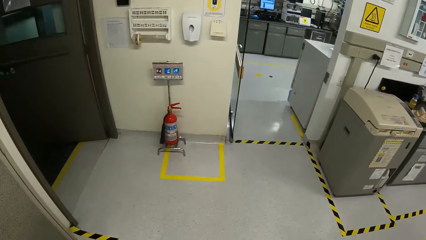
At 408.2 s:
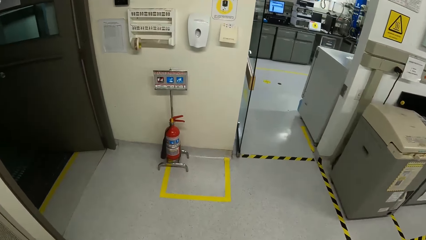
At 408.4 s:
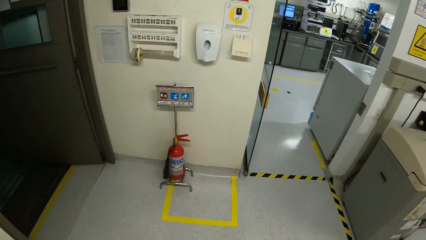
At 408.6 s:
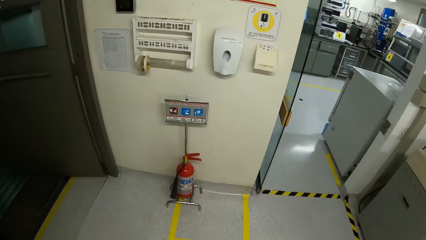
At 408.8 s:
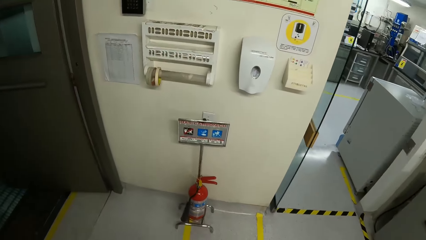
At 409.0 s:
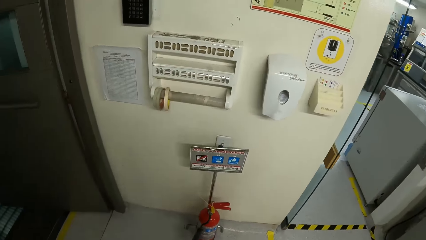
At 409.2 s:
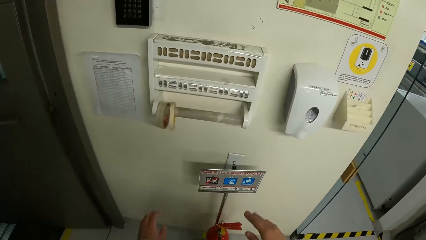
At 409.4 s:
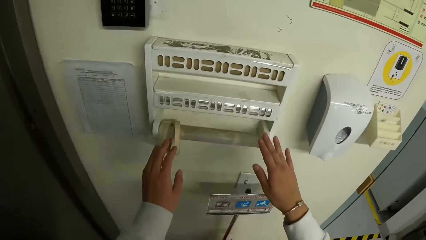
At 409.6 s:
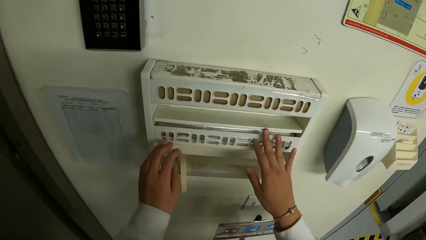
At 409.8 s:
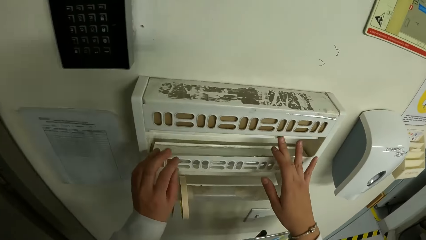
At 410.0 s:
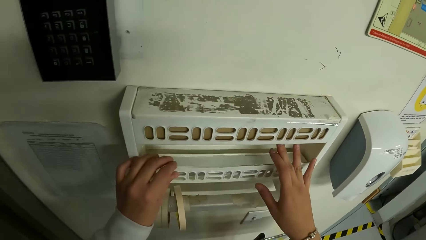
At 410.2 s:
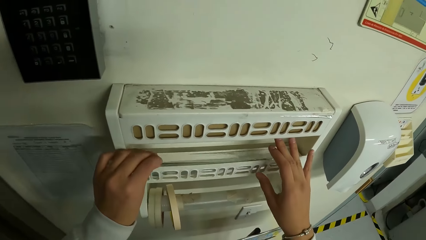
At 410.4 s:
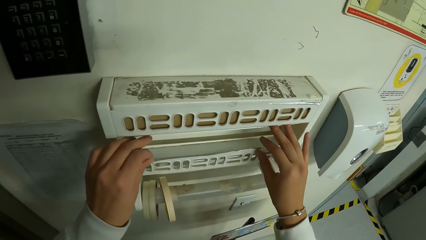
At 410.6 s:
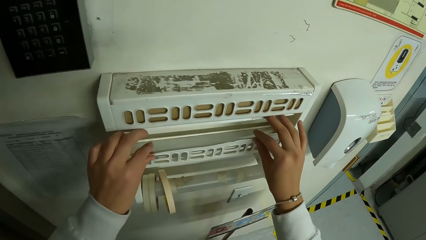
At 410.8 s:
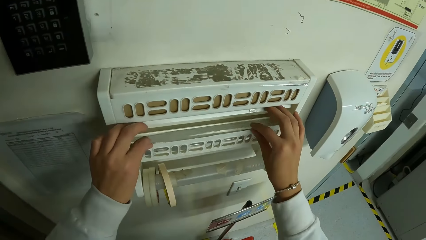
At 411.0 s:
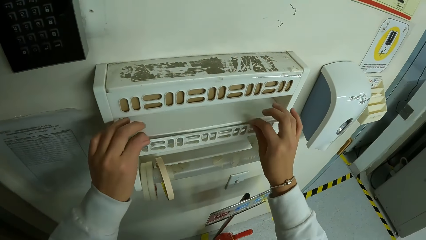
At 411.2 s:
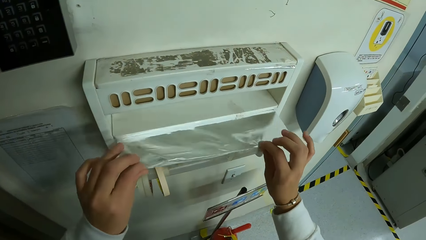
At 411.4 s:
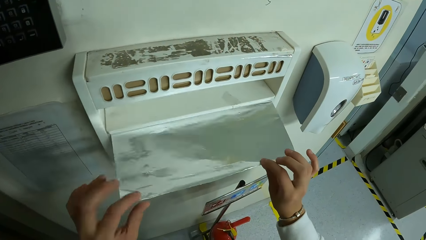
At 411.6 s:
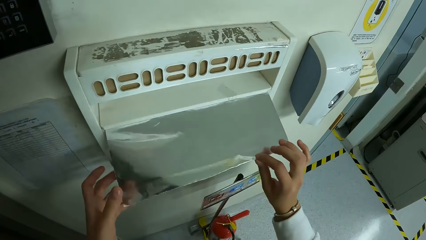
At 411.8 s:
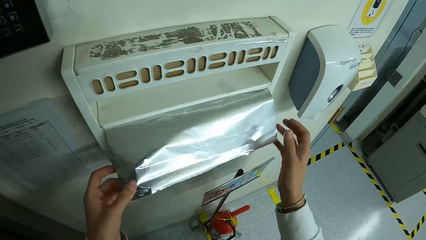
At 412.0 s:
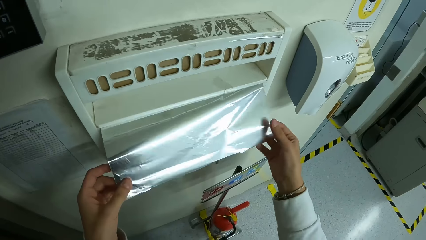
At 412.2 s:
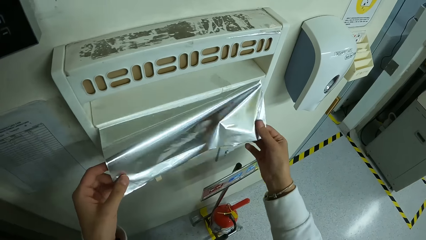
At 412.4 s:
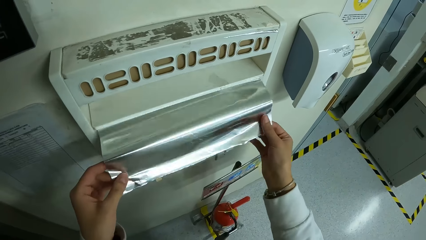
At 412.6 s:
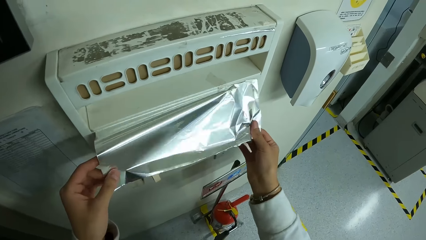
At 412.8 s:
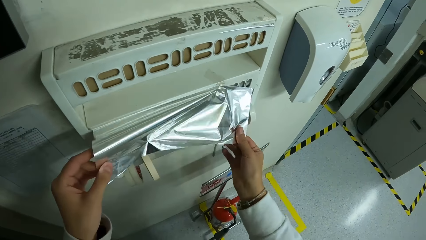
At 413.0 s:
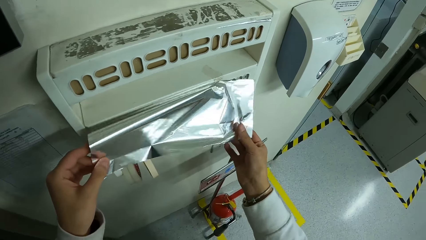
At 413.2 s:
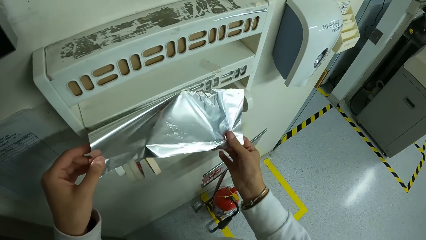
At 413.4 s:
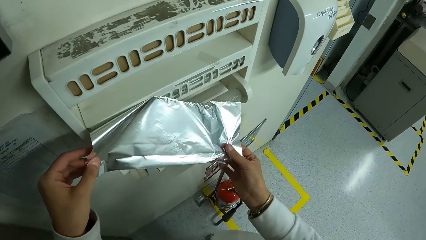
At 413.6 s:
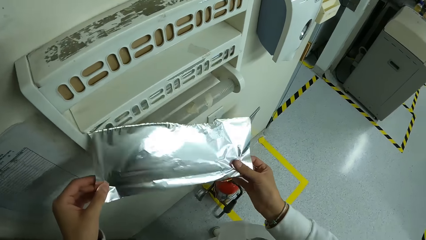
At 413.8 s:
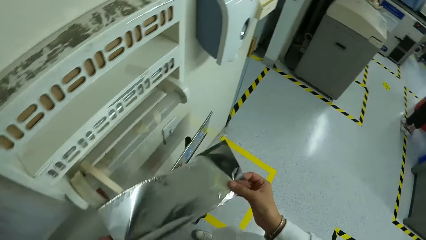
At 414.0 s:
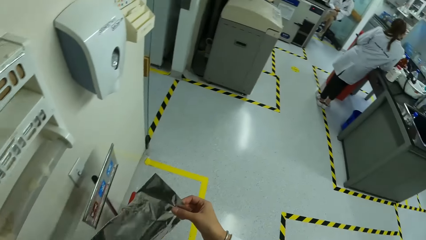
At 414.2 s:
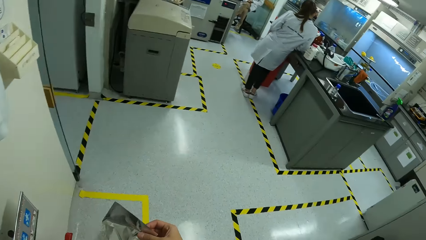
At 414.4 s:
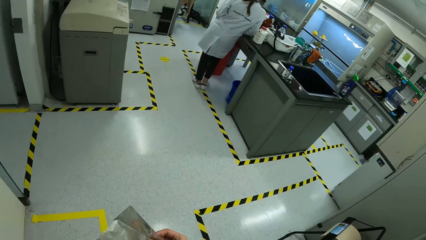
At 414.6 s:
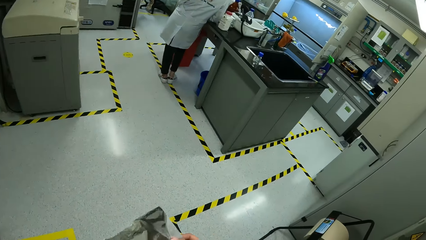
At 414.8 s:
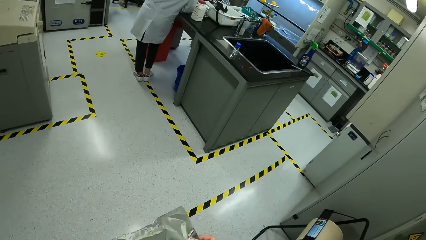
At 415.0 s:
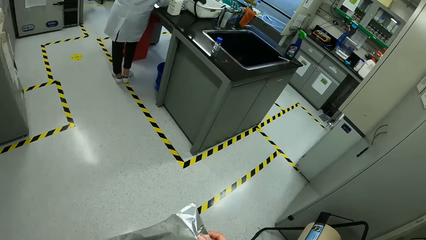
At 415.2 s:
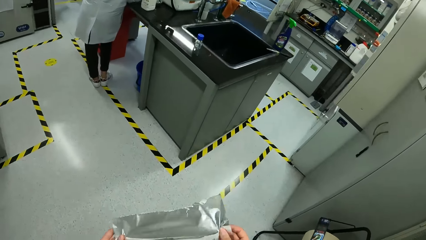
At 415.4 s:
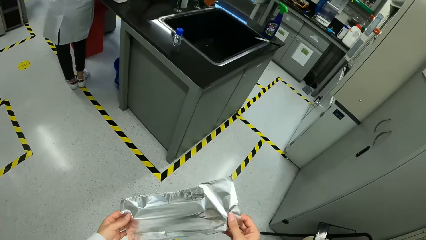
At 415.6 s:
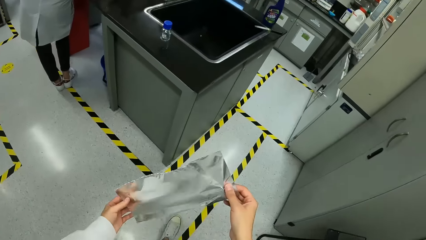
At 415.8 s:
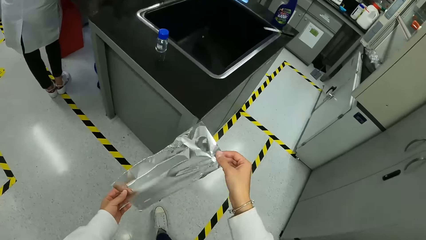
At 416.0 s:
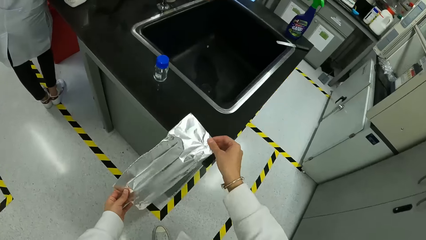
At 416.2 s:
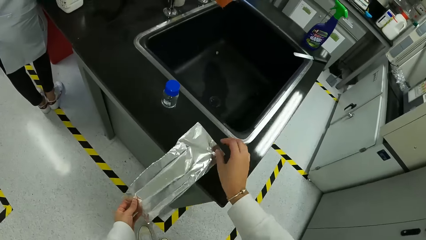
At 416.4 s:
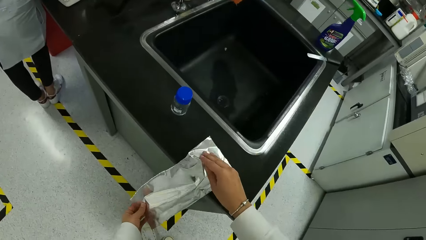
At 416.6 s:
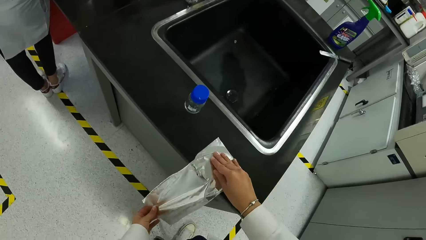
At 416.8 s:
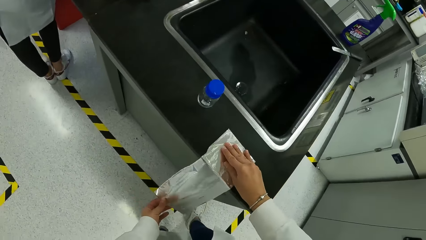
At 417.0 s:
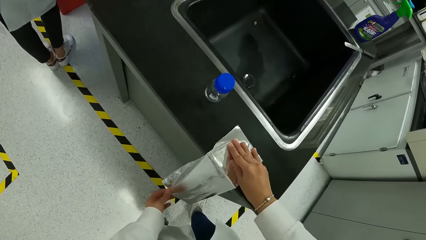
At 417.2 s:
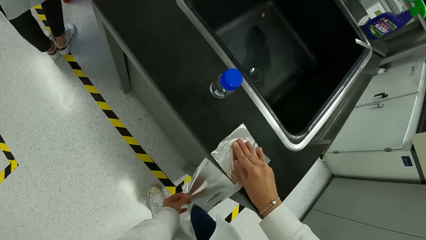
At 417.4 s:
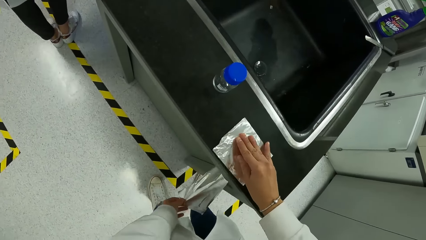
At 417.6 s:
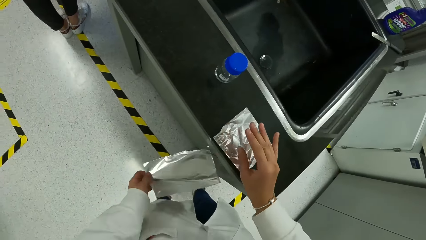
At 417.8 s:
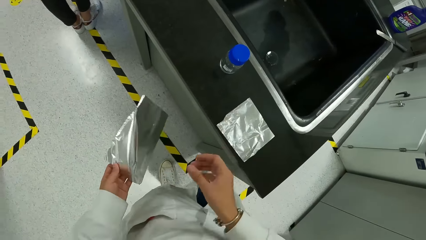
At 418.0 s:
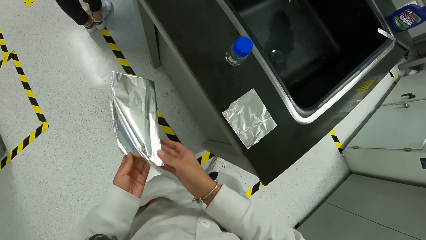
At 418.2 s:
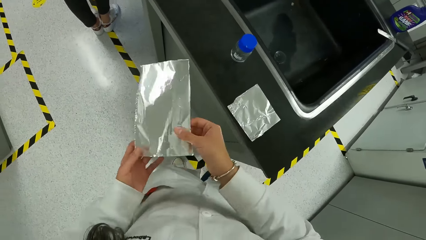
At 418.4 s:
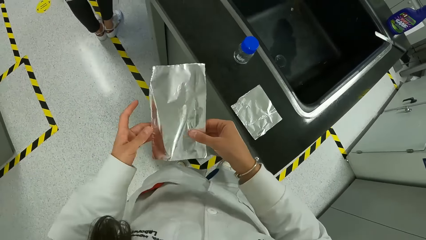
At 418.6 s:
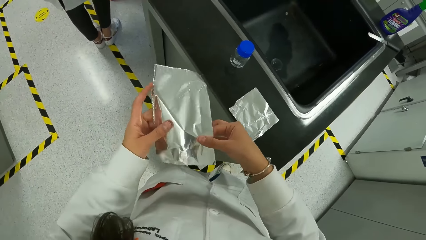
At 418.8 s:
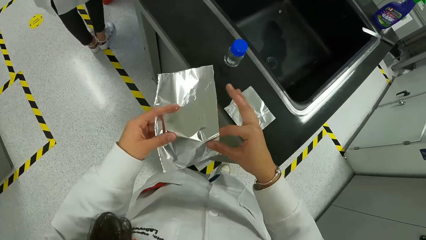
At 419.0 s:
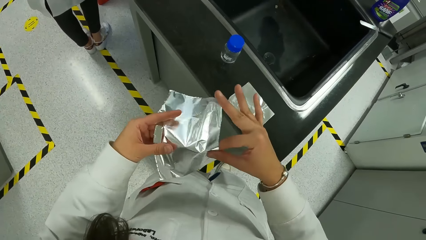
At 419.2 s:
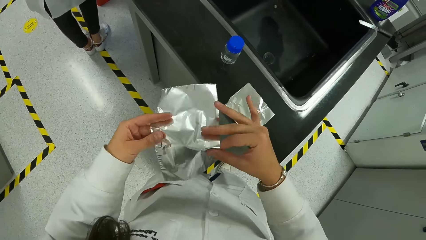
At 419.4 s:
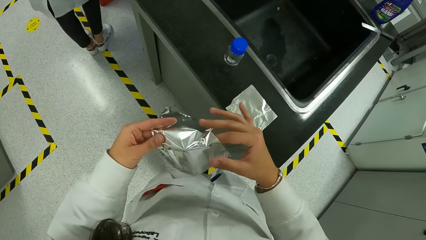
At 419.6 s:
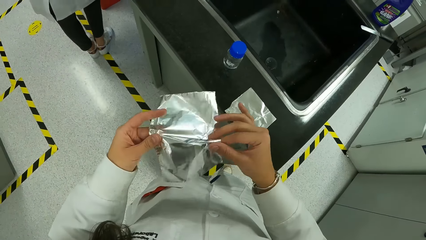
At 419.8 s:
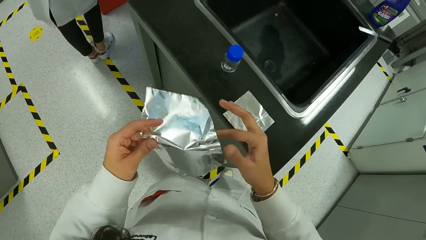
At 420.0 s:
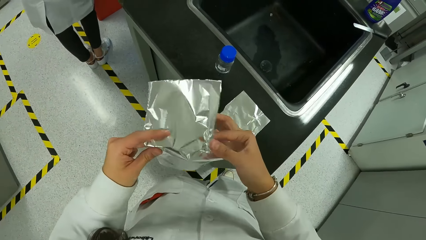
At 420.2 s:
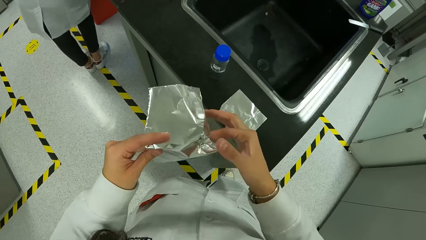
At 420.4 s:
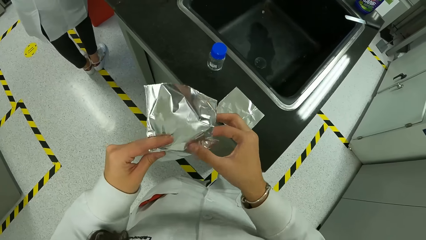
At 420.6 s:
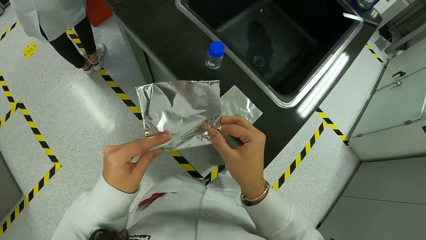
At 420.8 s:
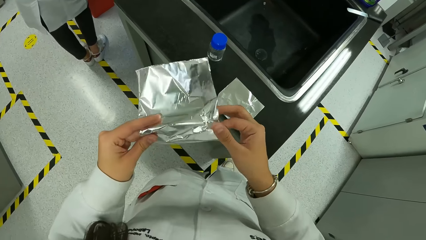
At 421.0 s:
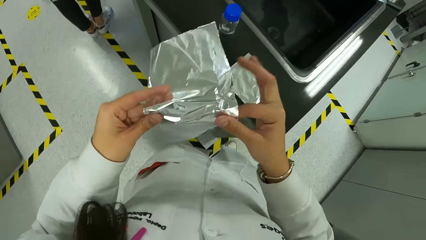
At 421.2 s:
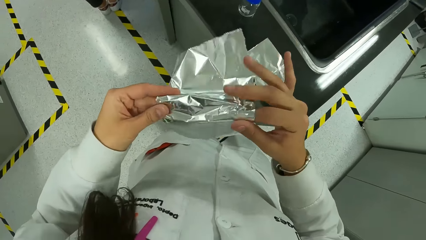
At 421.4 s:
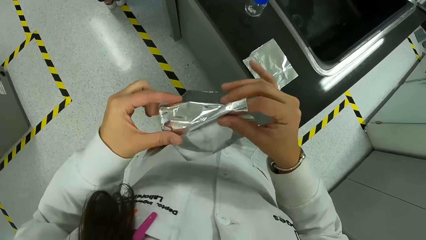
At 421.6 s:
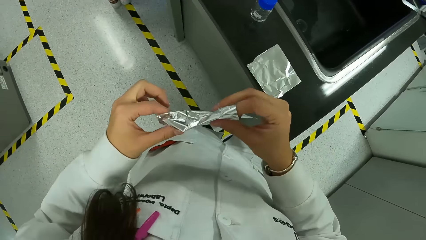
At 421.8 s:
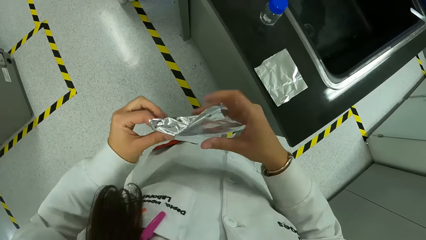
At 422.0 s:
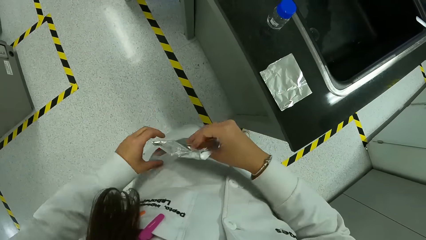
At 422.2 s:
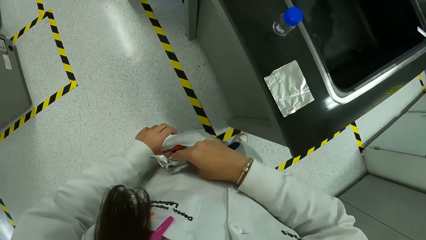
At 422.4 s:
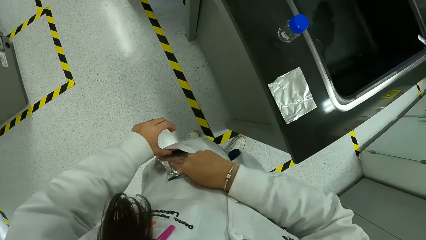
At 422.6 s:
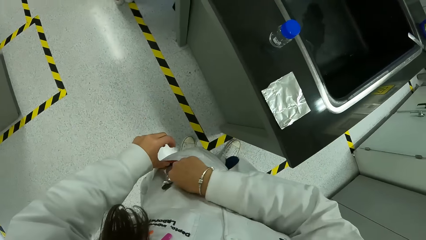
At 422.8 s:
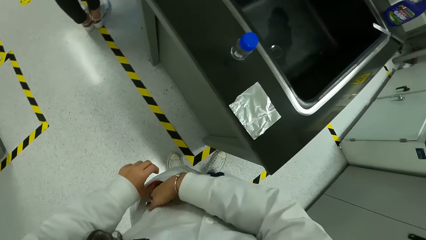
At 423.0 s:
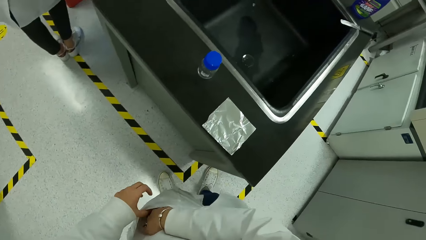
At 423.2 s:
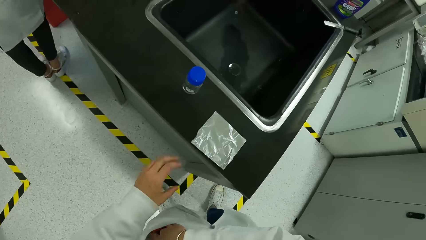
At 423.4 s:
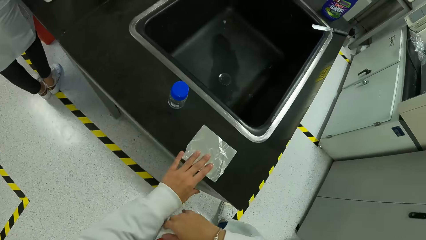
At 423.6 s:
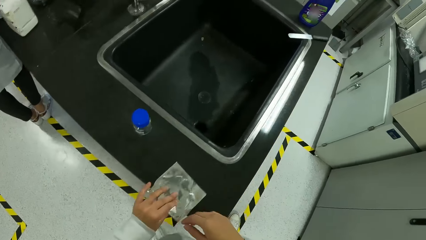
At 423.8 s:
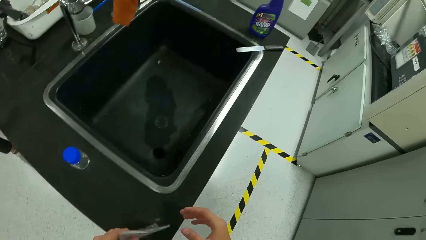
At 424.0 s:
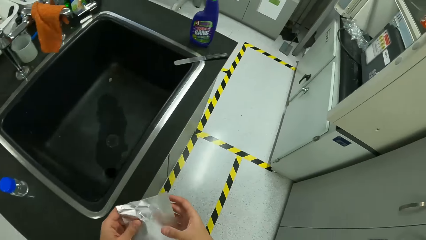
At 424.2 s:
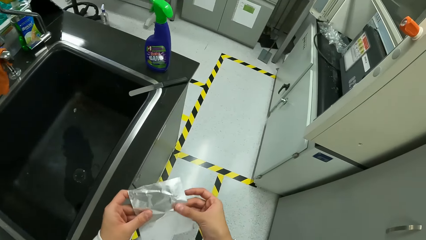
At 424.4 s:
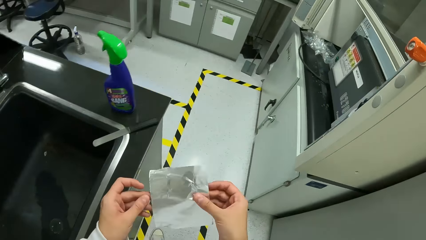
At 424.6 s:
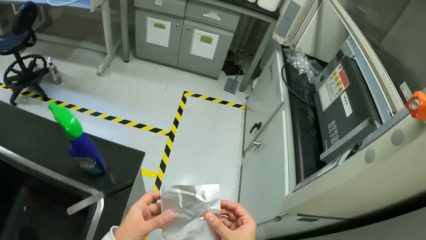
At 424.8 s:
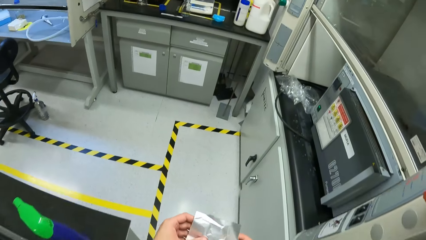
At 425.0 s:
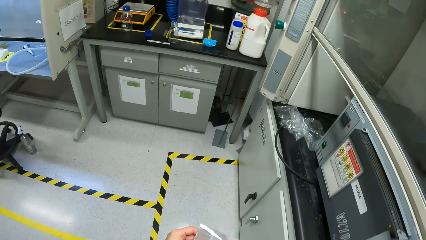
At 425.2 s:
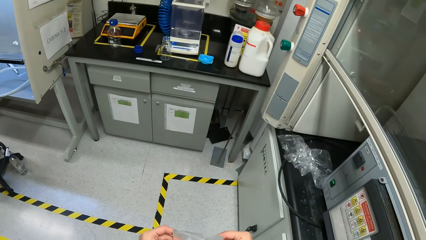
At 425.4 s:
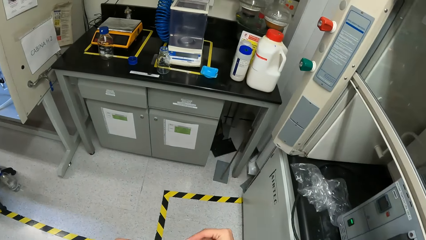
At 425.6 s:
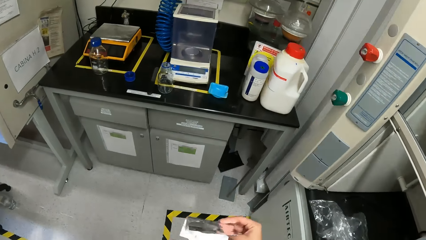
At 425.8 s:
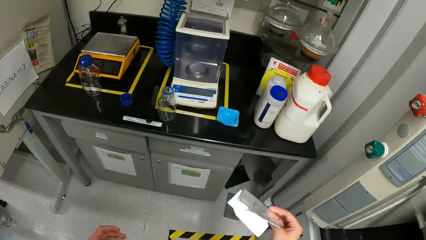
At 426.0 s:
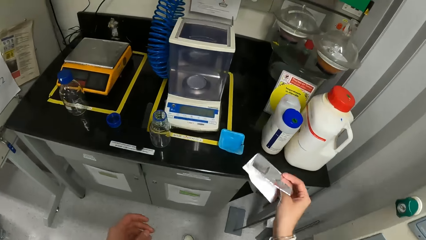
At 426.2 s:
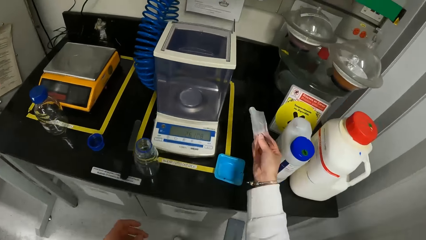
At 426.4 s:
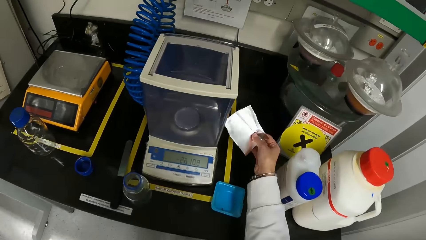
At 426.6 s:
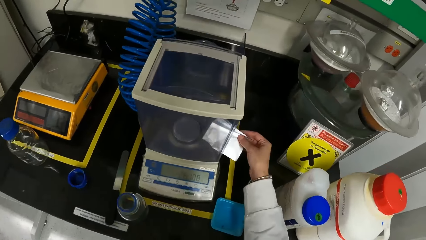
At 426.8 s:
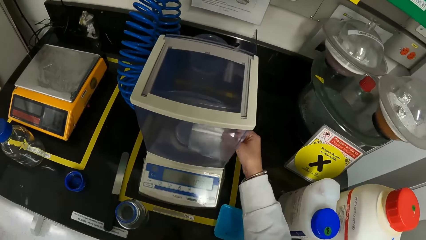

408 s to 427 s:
The camera wearer opens a sample tape holder on the wall with both hands. She rolls out a sample tape from the sample tape holder with both hands. She cuts the sample tape from the sample tape holder with both hands. She walks around the room. She places the sample tape on a lab table with her right hand. She cuts the sample tape into two with her left hand. She holds the sample tape with both hands. She folds the sample tape with both hands. She puts the sample tape in her lab coat pocket with her right hand. She picks up the sample tape from the lab table with her left hand. She holds the sample tape with both hands. She walks around the room.
